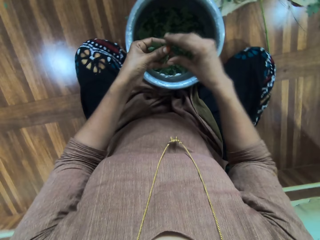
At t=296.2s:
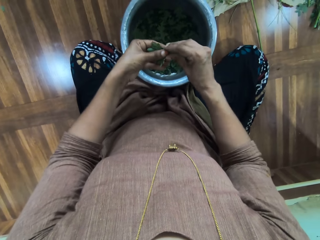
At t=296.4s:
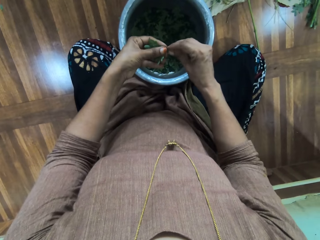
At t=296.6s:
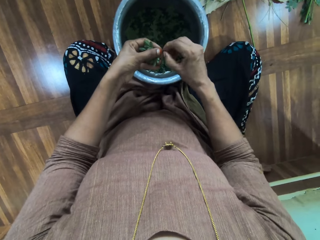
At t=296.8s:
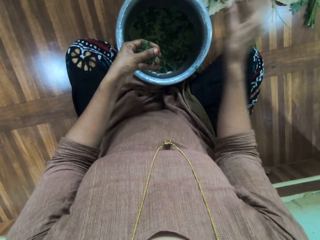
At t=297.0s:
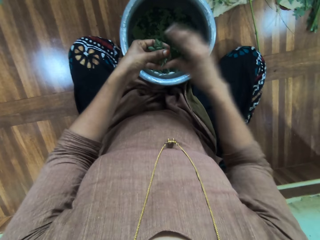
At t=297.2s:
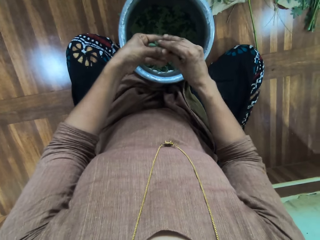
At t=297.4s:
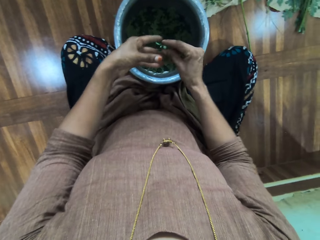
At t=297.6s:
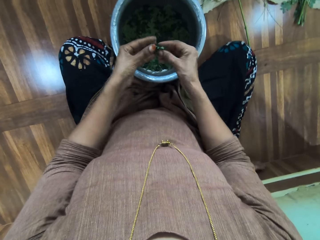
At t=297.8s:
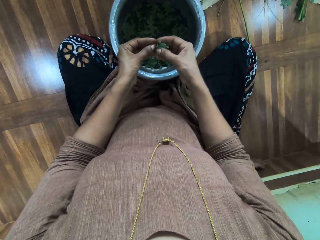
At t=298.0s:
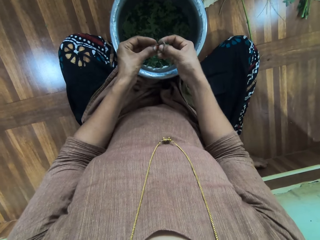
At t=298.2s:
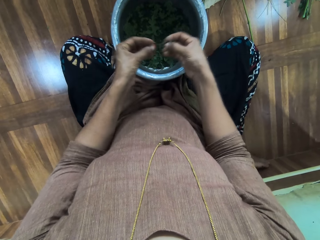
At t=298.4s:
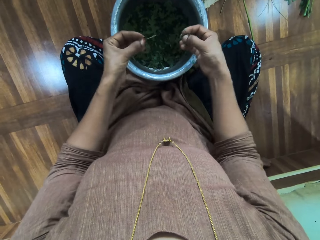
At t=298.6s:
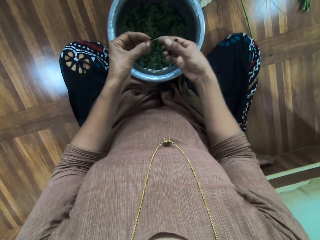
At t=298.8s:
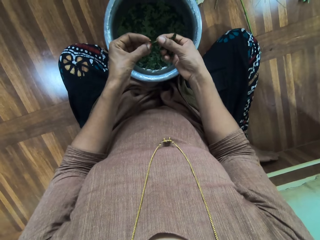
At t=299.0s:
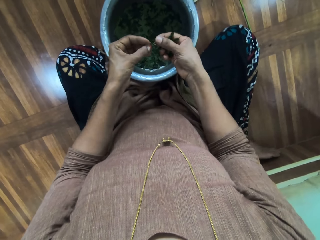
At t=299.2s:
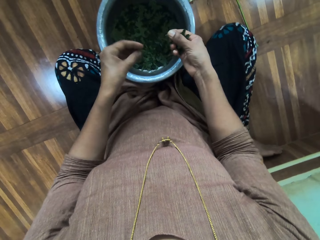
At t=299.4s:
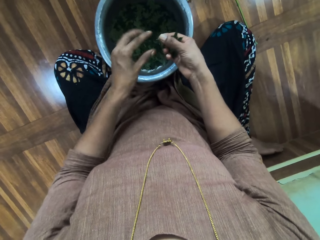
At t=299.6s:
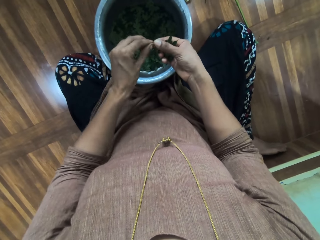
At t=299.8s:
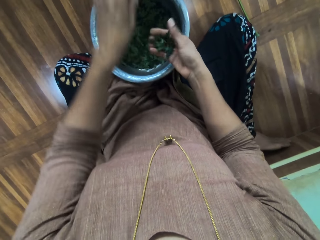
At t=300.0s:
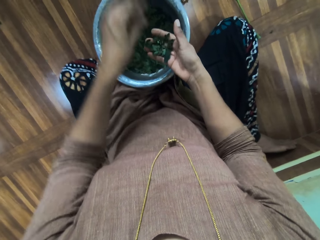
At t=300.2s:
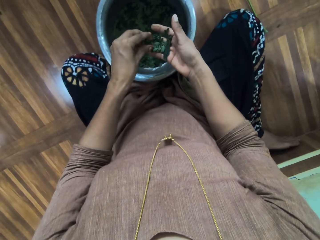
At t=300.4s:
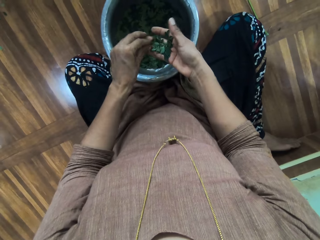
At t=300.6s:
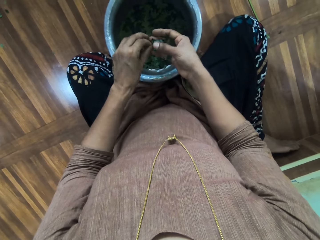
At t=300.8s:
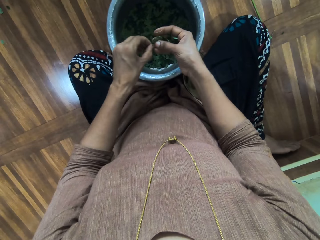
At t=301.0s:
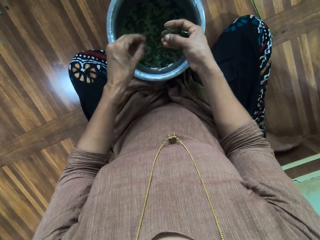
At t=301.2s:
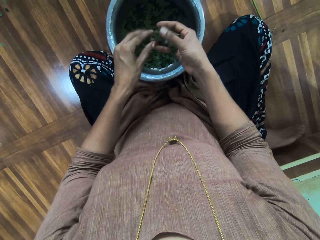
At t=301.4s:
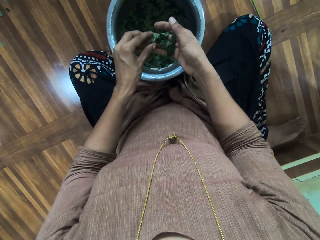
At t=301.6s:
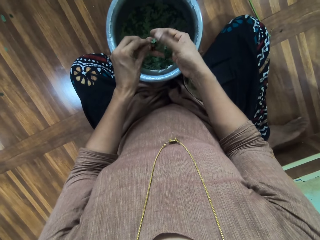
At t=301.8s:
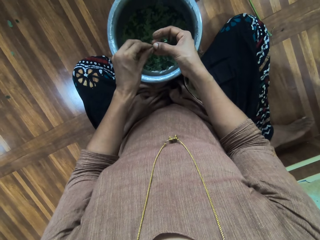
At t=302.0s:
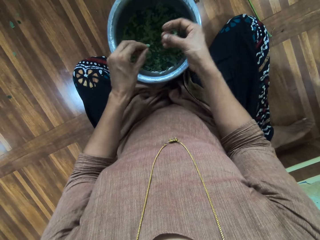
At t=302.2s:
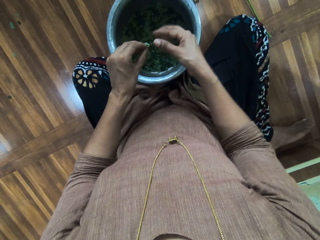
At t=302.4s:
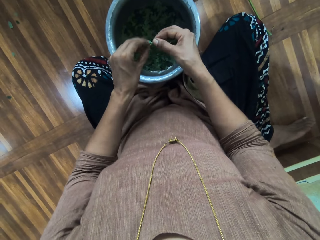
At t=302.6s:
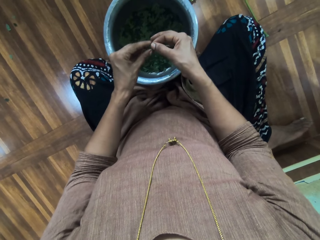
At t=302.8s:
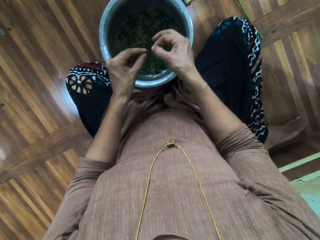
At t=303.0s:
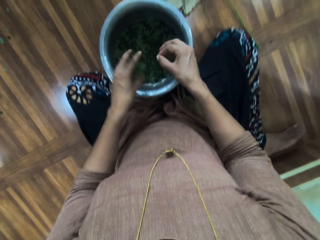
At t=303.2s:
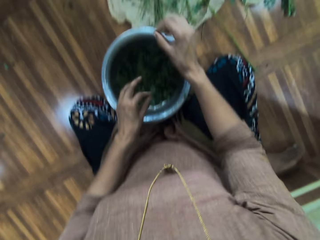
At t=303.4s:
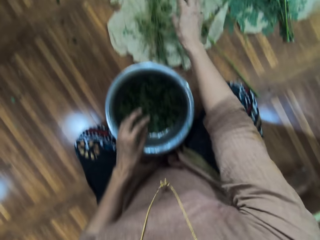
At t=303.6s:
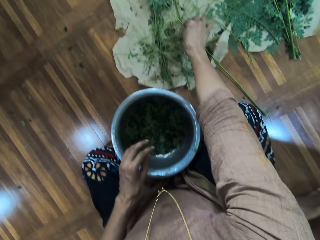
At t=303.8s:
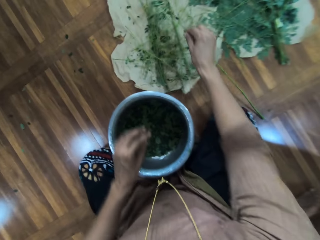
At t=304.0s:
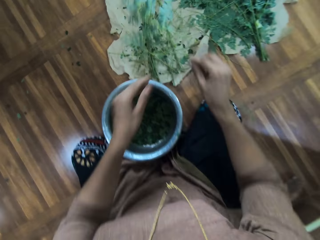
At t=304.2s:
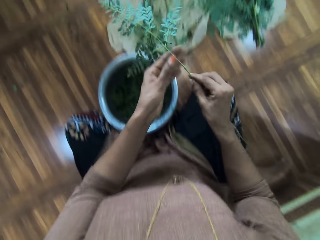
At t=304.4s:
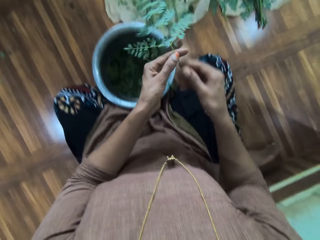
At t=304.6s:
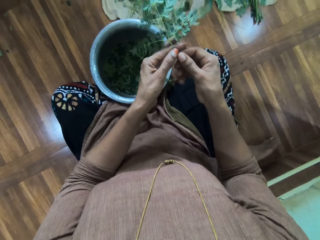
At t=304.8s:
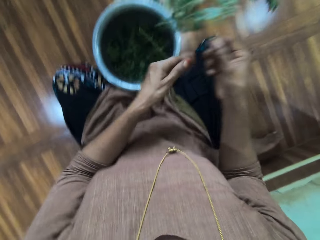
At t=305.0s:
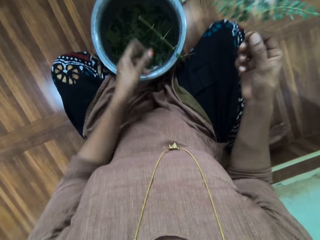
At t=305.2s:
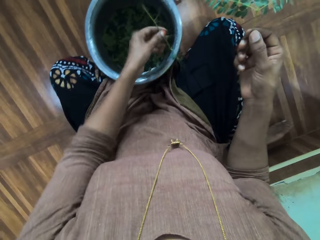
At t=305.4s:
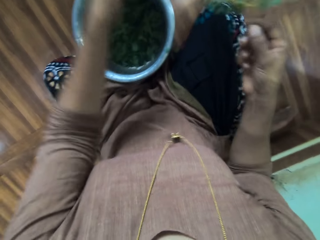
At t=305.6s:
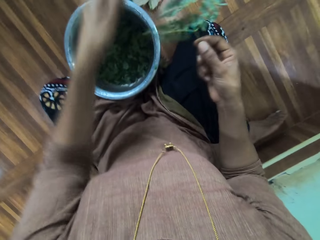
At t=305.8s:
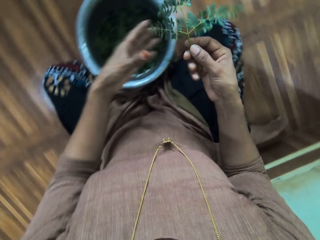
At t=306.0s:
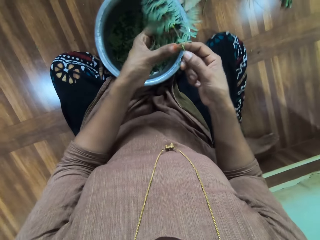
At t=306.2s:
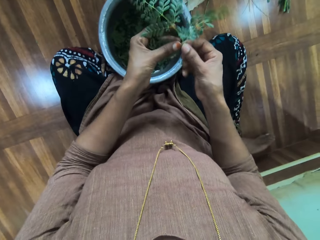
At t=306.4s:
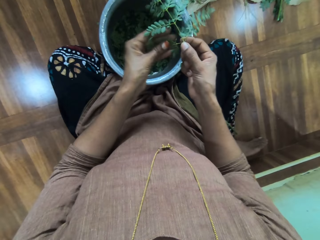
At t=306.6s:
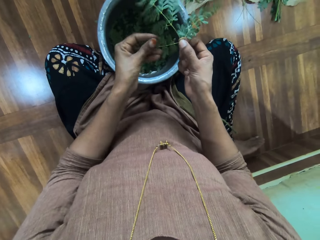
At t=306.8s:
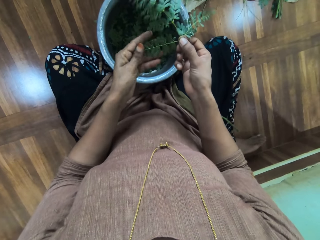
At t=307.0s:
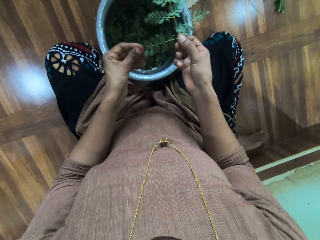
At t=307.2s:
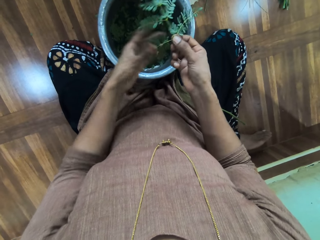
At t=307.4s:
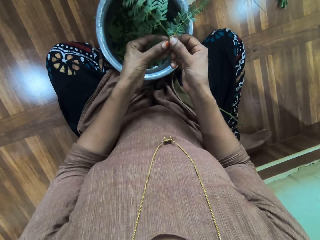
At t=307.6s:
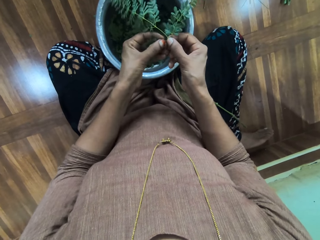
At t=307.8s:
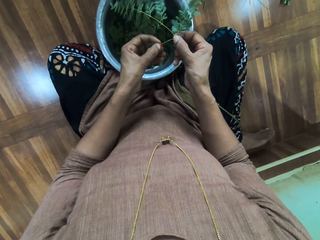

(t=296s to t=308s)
The camera wearer throws away a herb stem. They strip the herb. They throw away the herb stem. They shift the herb to the right hand. They strip the herb. They put the herb in a bucket. They shift the herb stem to the left hand. They throw away the herb stem. They strip the herb. They put the herb in the bucket. They strip the herb. They put the herb in the bucket. They shift the herb to the right hand. They strip the herb. They put the herb in the bucket. They throw away the herb stem. They pick the herb. They shift the herb to the left hand. They shift the herb to the right hand. They pick the herb stem. They throw away the herb stem. They wipe the herb with the left hand.

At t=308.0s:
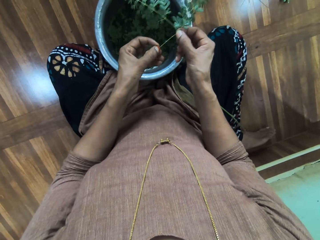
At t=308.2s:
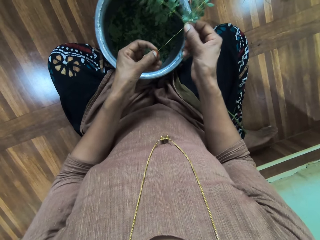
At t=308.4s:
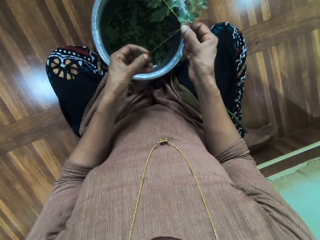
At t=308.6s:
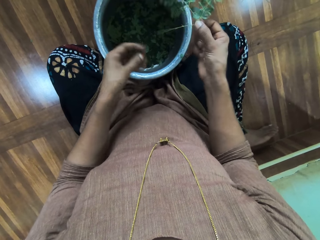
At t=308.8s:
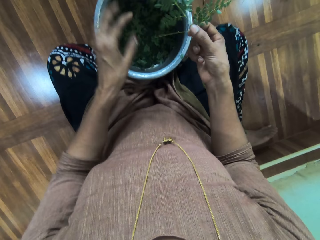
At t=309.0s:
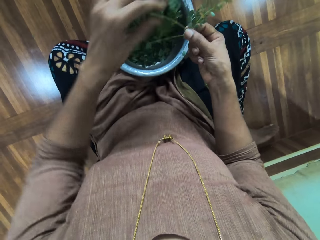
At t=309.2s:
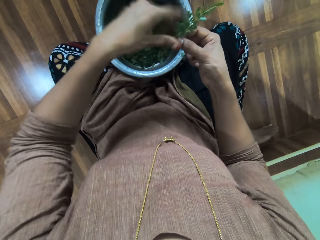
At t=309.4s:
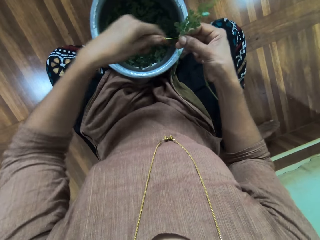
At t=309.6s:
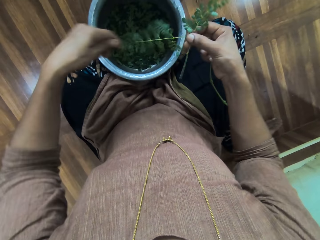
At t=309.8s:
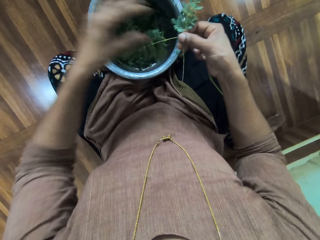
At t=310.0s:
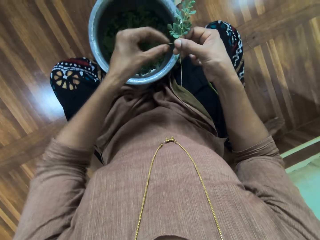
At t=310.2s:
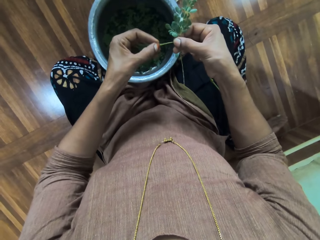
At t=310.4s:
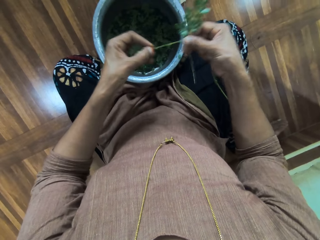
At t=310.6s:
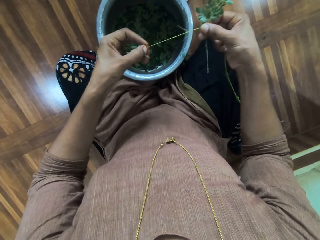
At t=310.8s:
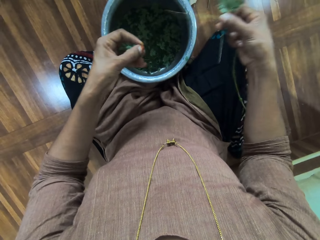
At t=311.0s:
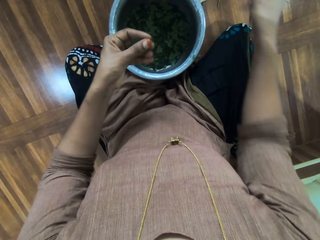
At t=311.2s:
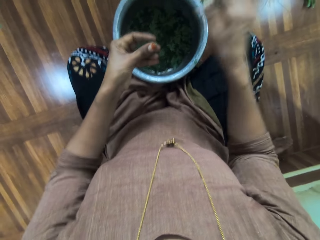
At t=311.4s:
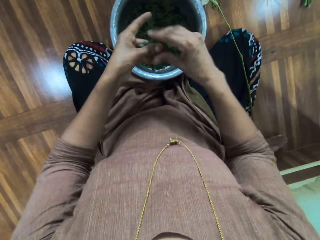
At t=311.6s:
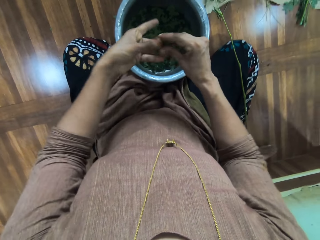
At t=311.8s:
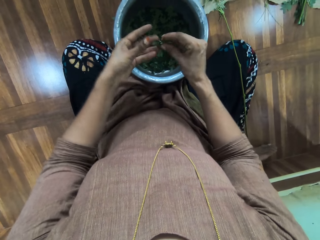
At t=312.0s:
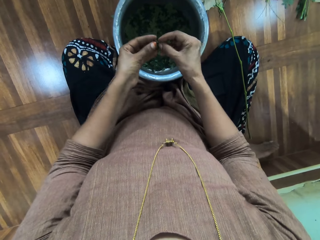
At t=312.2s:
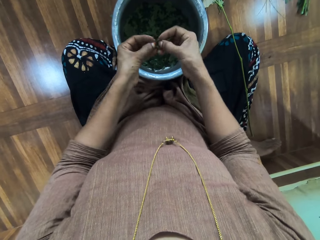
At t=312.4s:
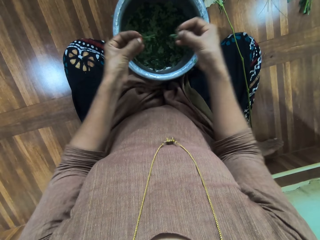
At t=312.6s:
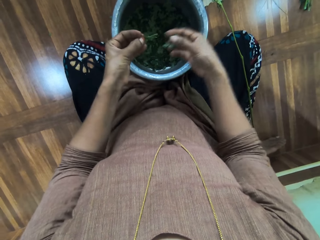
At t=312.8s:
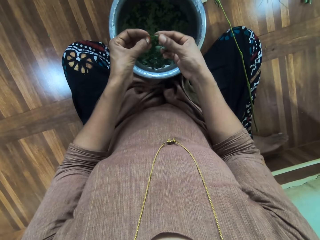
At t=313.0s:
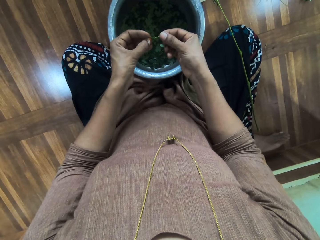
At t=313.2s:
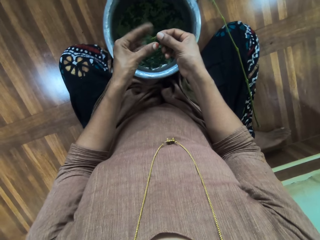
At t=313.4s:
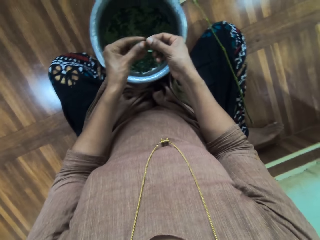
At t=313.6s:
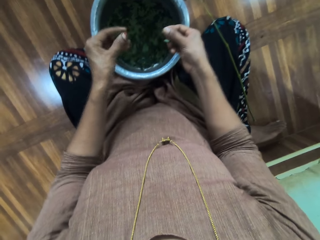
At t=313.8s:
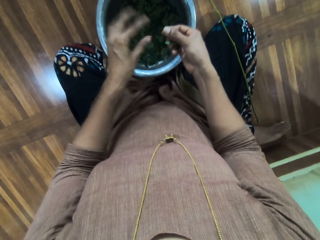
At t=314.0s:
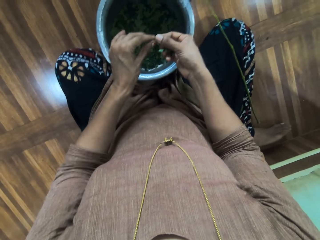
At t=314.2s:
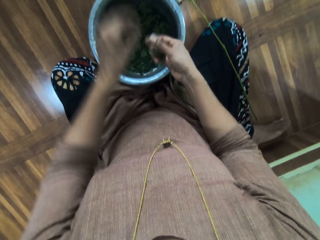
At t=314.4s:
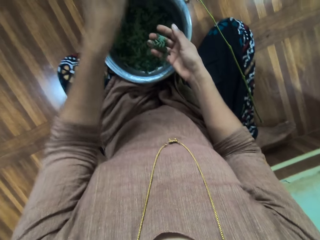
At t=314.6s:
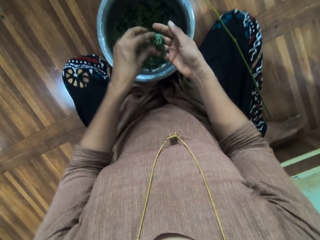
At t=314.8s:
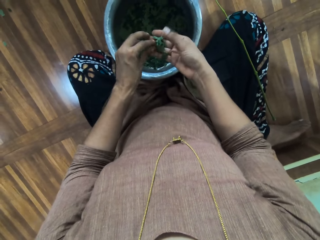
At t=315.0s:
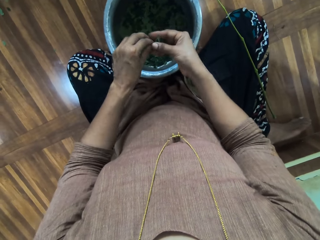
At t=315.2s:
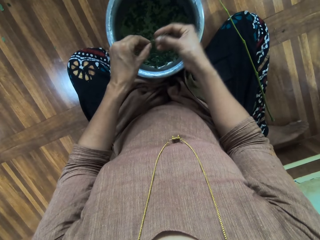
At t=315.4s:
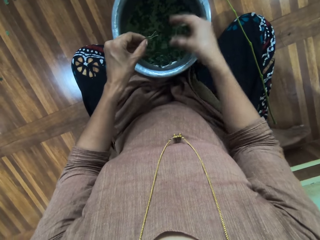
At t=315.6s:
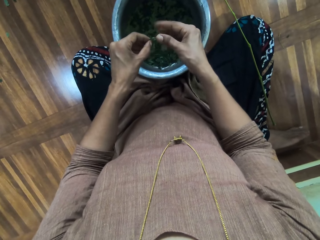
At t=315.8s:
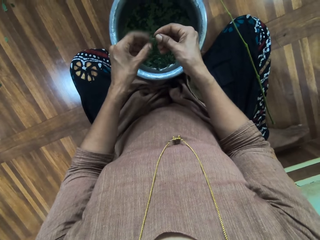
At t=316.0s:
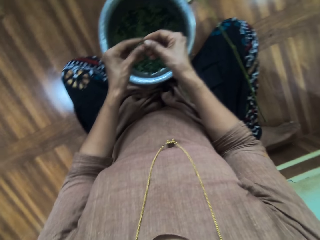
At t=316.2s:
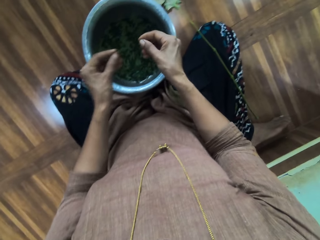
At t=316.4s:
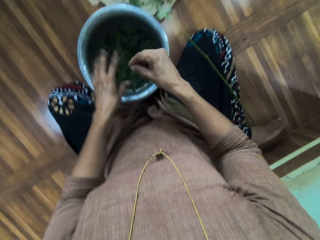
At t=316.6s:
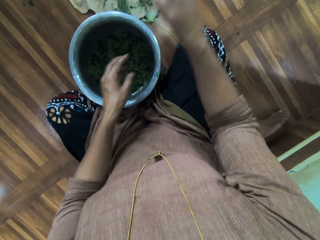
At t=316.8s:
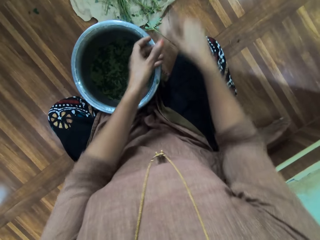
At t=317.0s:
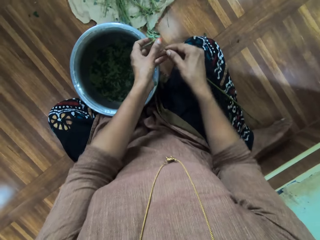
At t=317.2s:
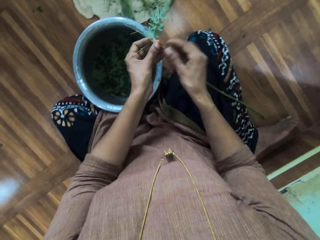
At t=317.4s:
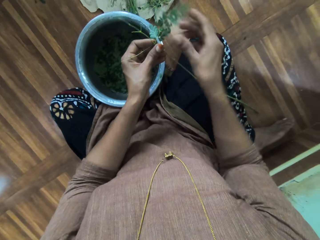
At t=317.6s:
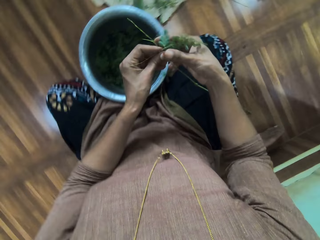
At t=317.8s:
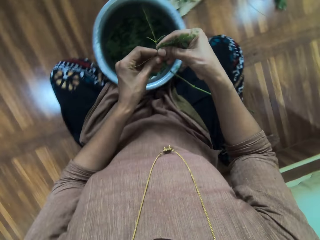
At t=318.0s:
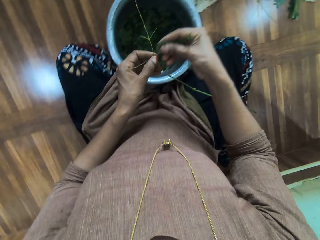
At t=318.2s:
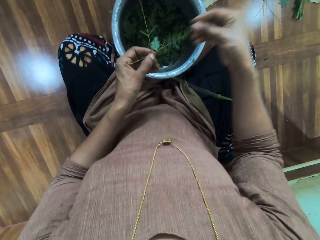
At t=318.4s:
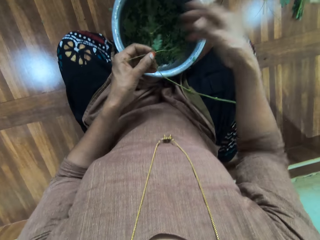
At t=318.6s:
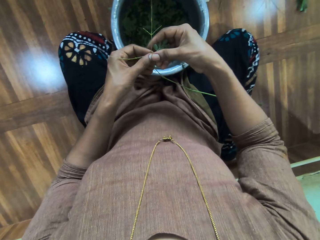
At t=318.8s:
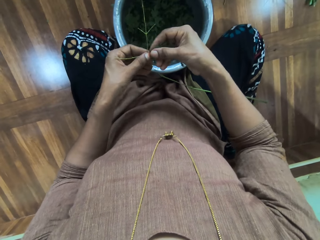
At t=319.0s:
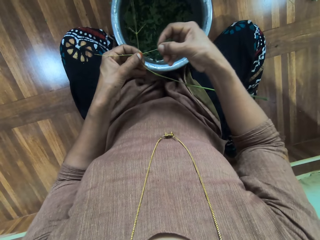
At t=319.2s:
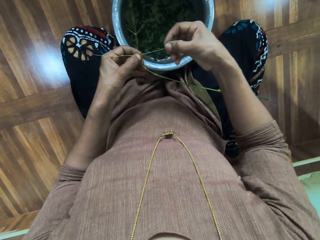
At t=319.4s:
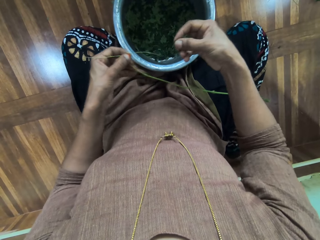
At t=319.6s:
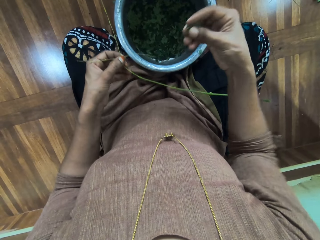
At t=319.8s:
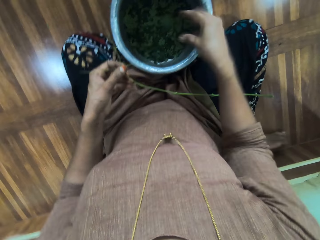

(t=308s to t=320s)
The camera wearer strips the herb. They sort out the leaves. They put the herb in a bucket. They wipe the herb with the left hand. They strip the herb. They put the herbs down. They shift the herb to the right hand. They strip the herb. They shift the herb to the right hand. They strip the herb. They put the herb in the bucket. They shift the herb stem to the left hand. They throw away the herb stem. They strip the herb. They put the herb in the bucket. They shift the herb to the right hand. They strip the herb. They put the herb in the bucket. They throw away the herb stem. They take the herb. They wipe the herb with the right hand. They sort out the leaves. They strip the herb.
